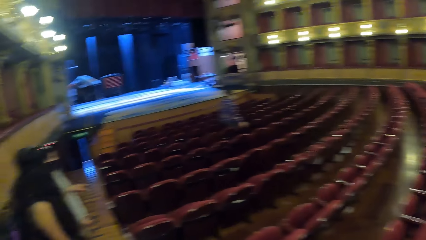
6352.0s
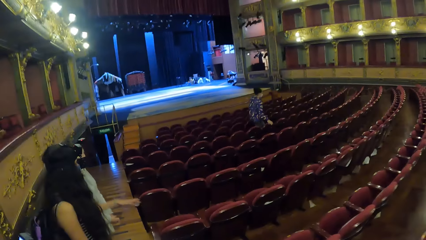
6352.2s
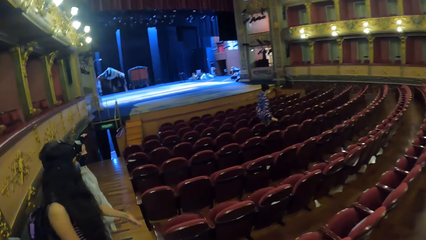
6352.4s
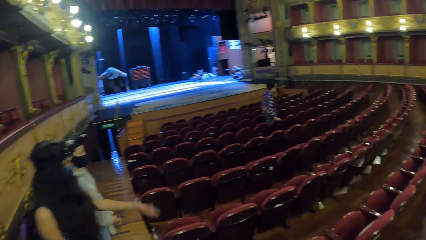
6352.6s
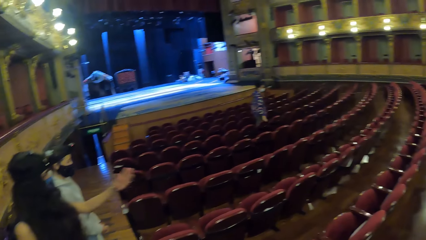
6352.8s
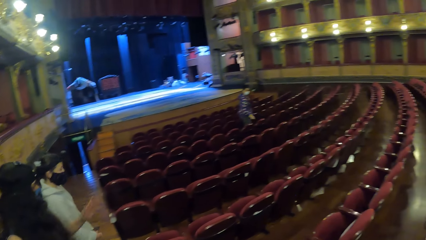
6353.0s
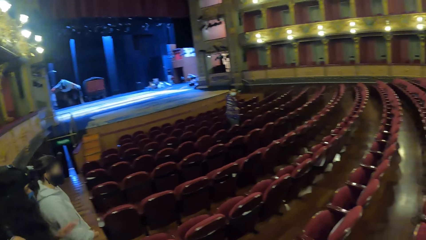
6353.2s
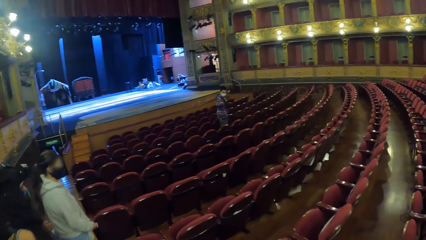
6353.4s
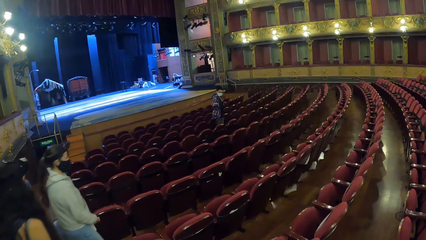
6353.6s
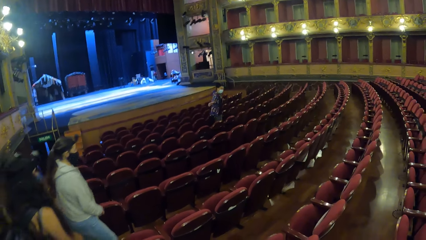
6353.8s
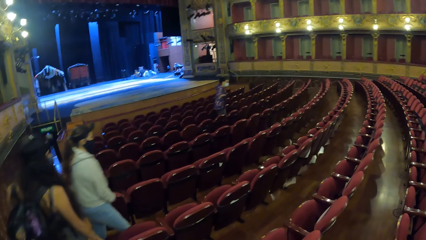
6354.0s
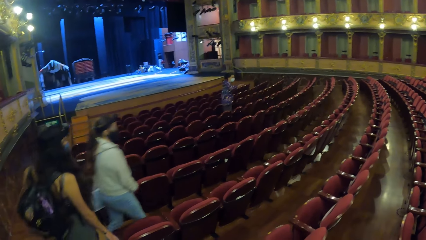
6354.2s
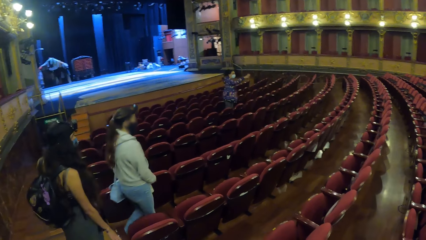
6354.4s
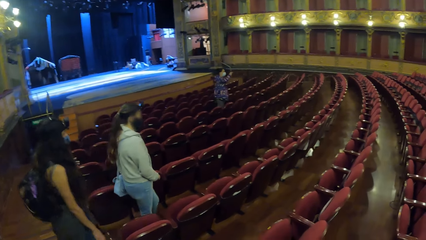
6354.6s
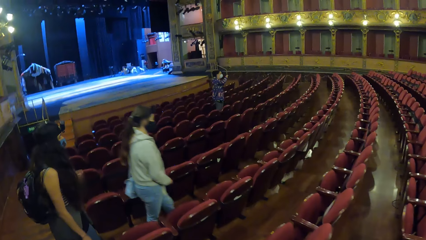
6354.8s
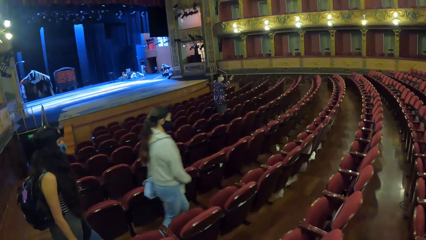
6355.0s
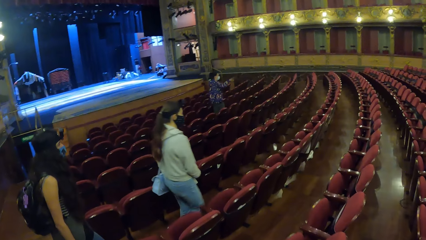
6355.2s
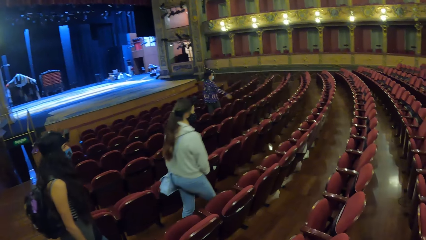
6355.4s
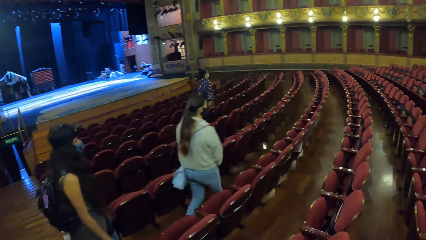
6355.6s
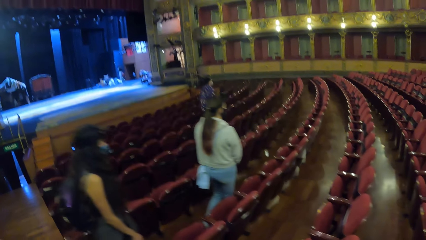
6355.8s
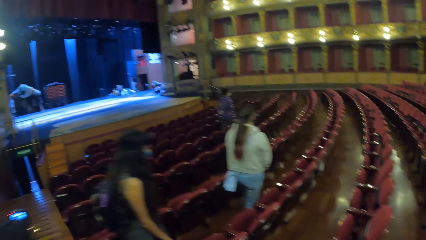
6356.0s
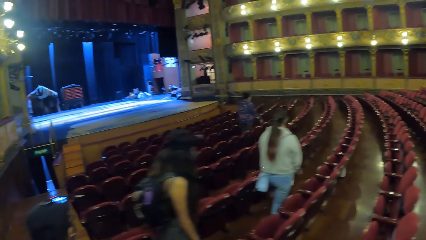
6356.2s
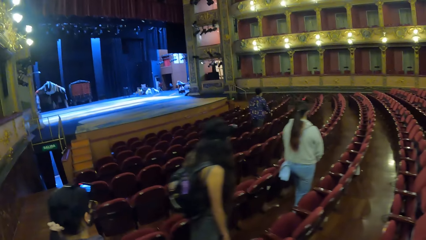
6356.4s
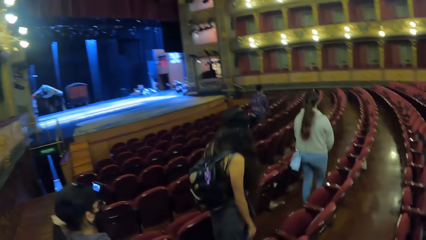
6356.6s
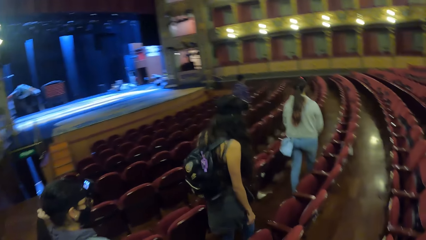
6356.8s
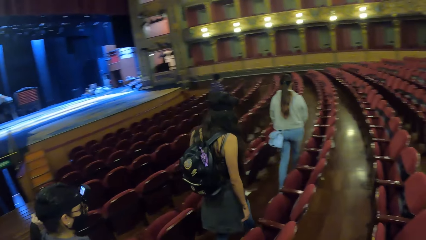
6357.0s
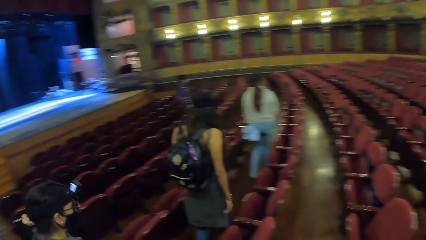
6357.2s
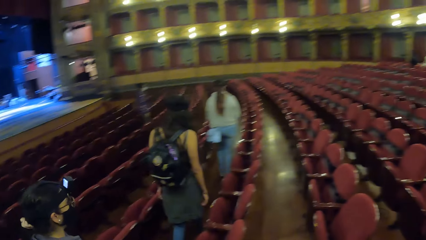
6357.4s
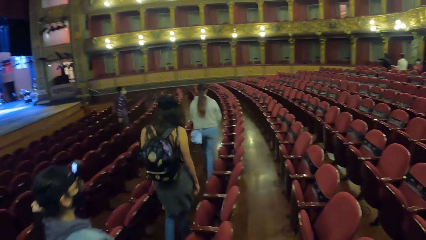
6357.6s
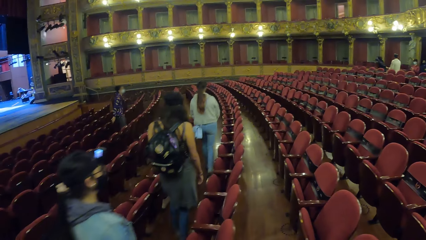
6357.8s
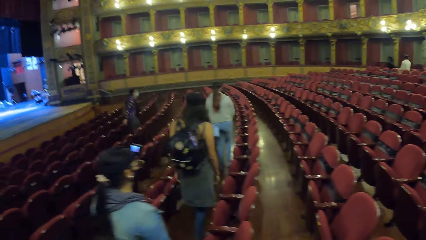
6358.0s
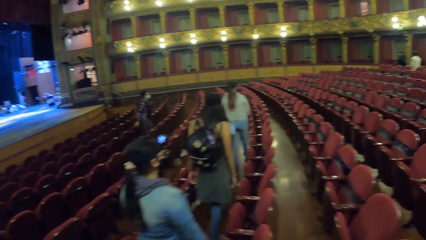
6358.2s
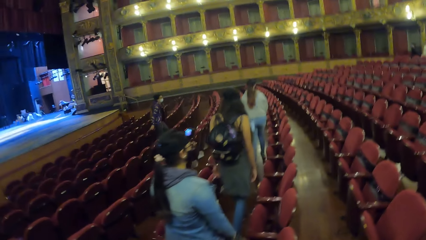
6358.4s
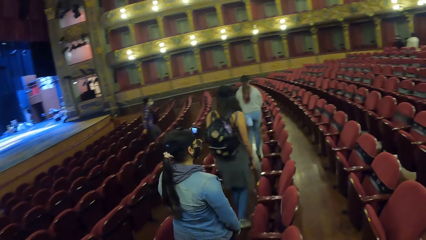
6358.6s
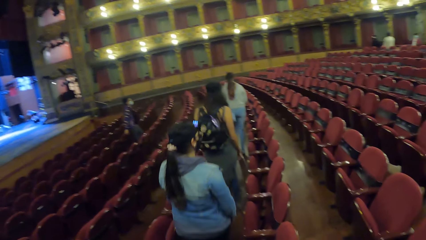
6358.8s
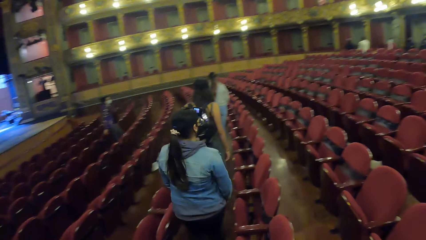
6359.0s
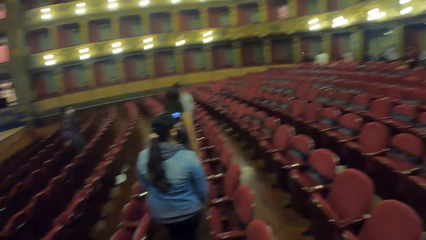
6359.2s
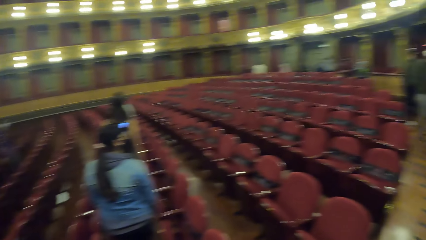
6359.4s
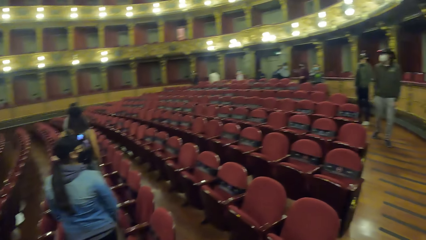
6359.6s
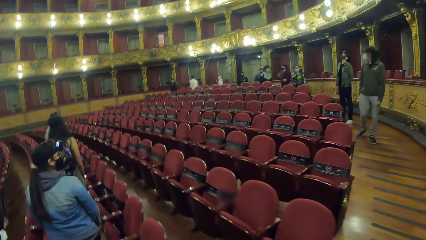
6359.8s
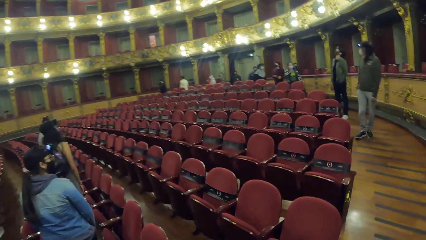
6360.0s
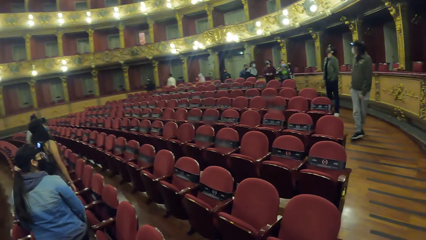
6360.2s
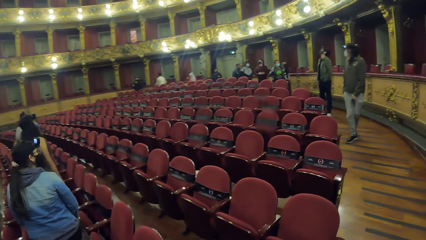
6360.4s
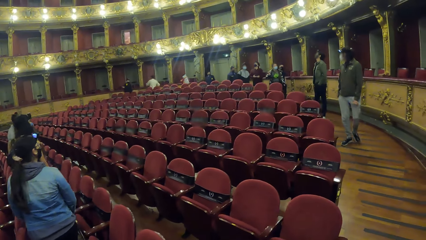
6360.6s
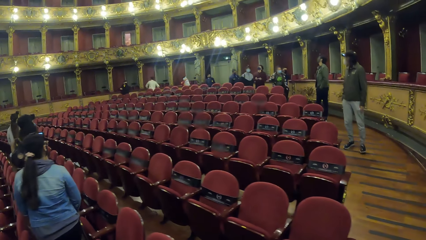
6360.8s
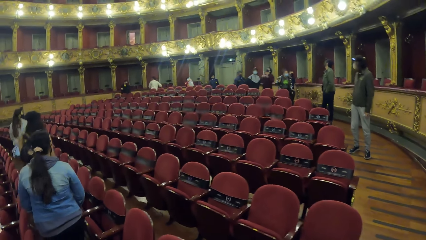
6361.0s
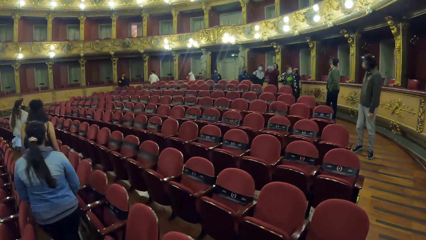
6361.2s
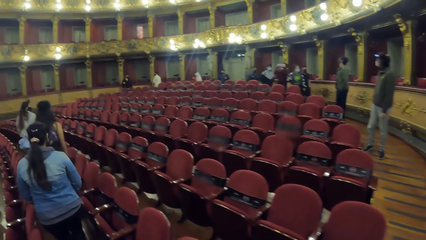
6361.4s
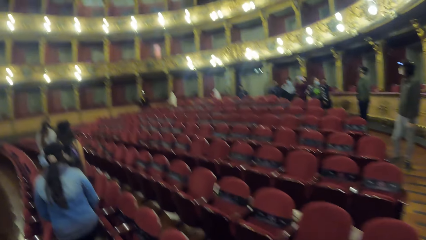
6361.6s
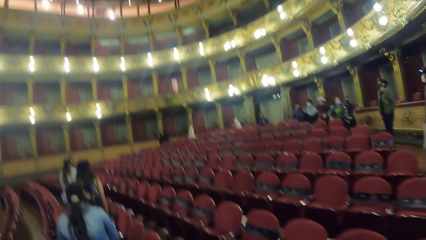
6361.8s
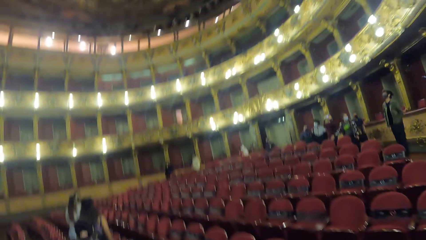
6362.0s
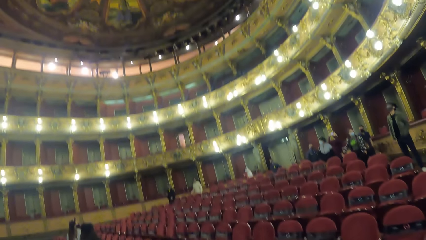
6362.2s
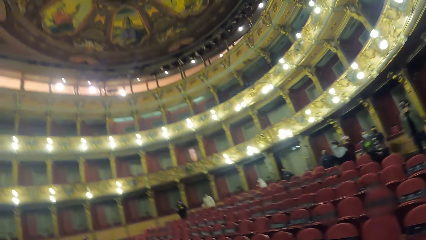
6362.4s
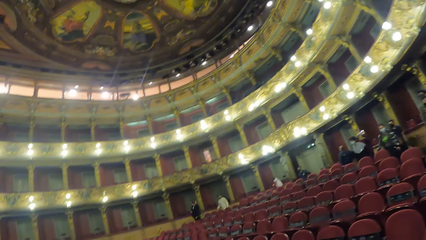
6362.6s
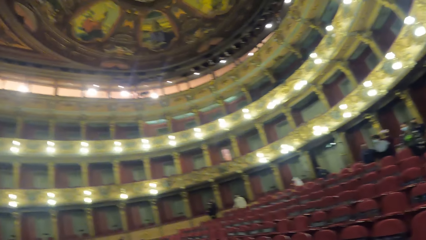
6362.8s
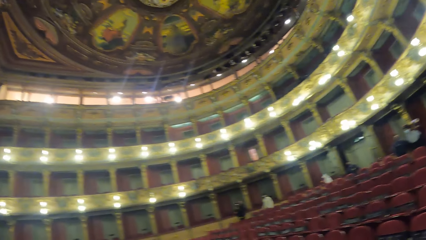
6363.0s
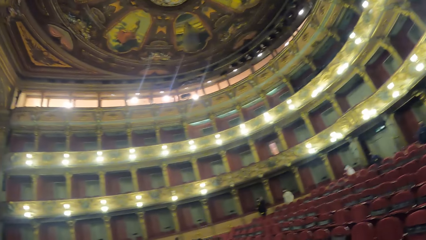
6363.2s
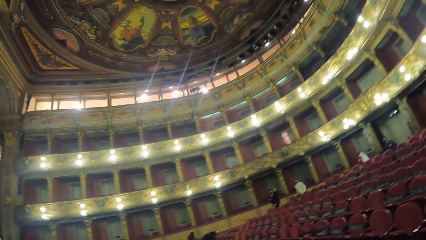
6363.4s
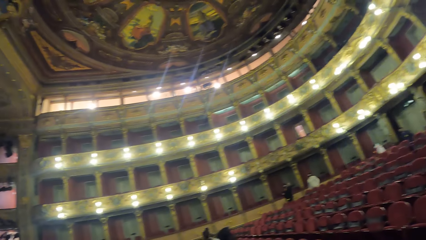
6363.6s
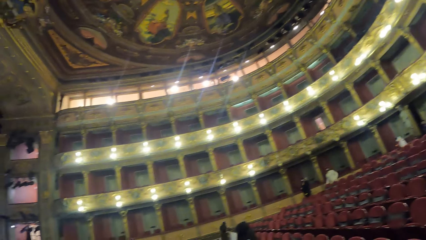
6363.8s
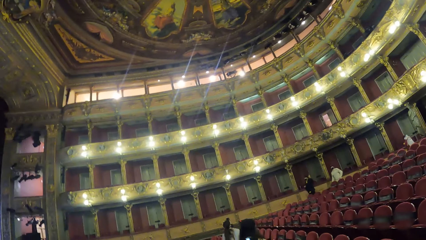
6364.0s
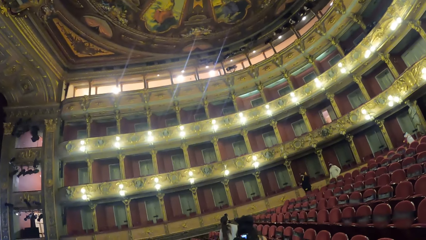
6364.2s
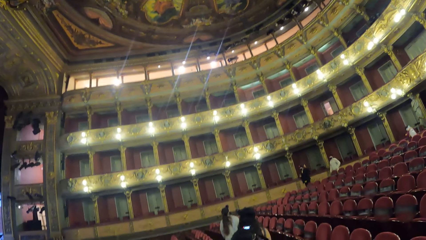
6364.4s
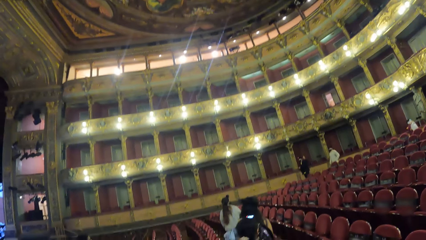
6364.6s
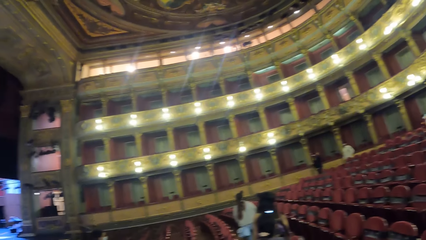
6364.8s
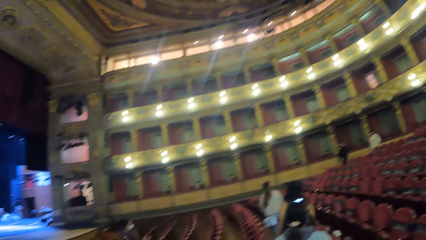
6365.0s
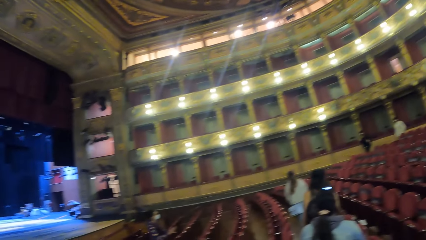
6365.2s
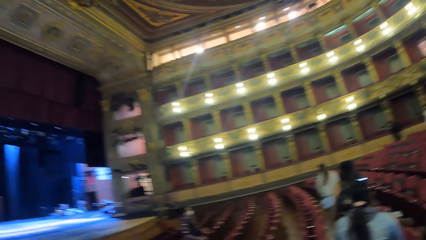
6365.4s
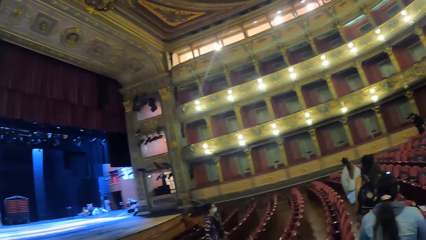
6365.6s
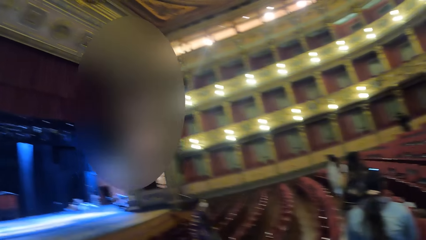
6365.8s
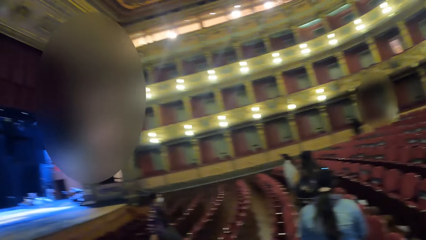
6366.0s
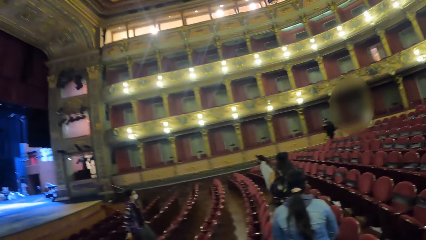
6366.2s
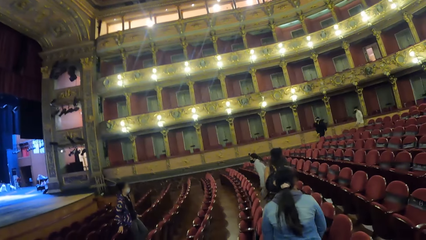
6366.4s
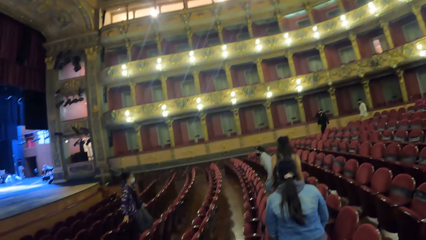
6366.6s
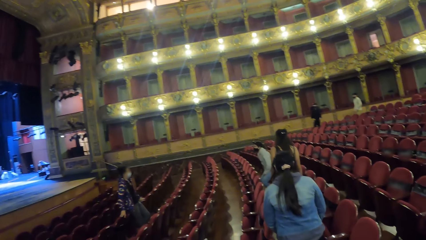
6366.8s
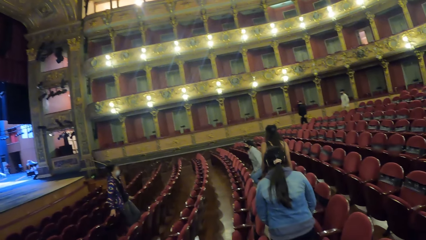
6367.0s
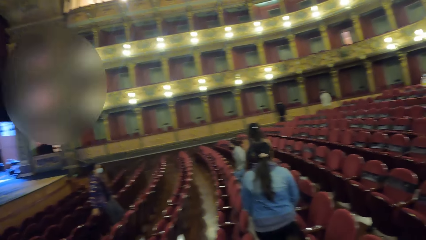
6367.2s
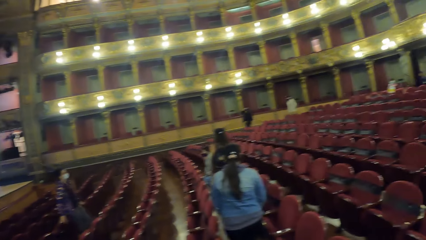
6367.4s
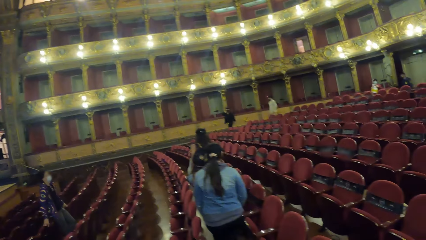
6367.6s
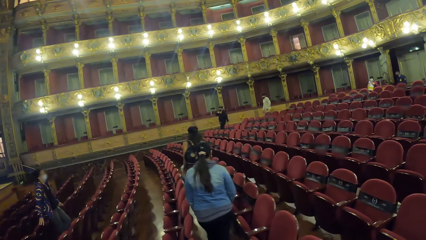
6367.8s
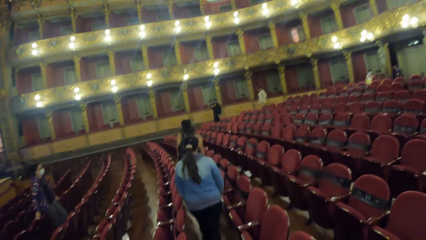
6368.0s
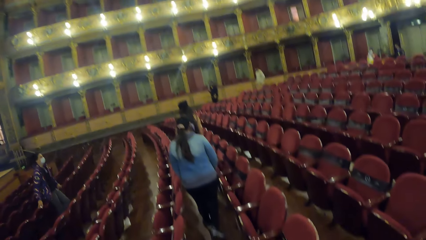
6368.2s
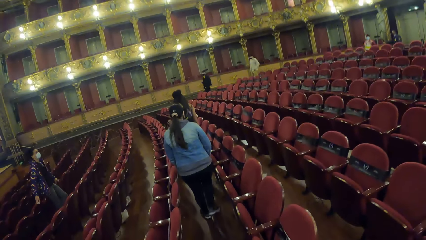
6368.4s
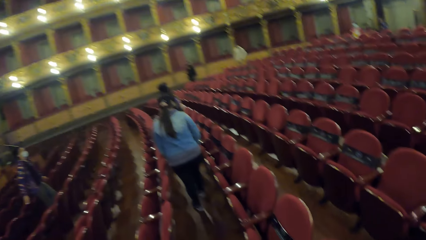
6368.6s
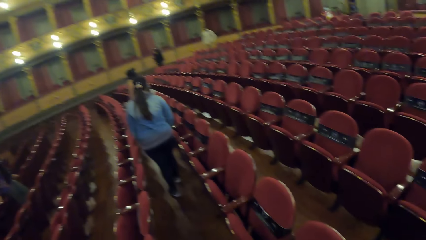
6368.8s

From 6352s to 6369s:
The camera wearer looks around. They look around again. They look around again.
